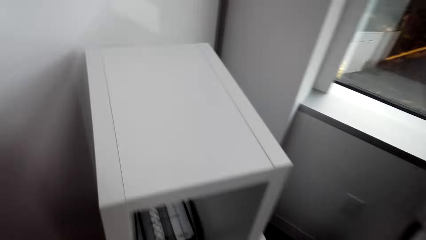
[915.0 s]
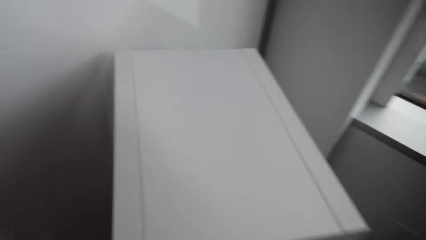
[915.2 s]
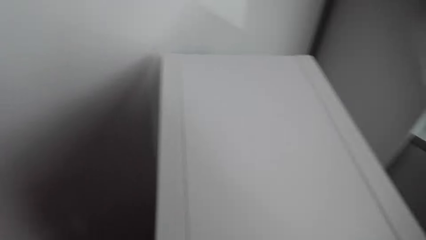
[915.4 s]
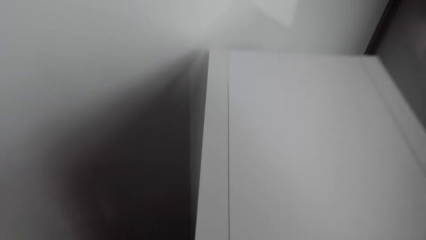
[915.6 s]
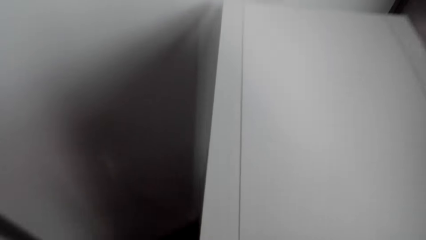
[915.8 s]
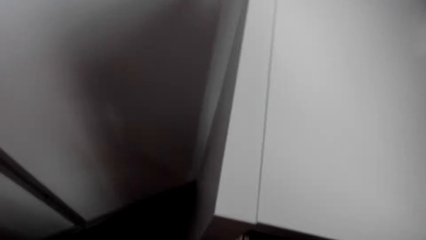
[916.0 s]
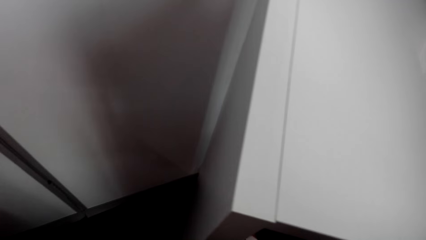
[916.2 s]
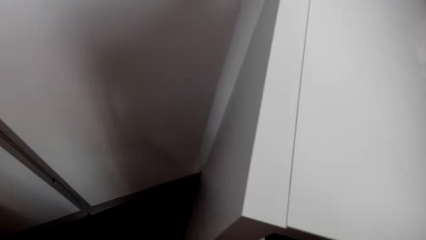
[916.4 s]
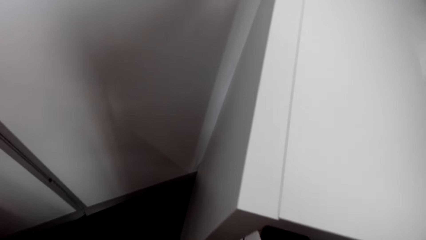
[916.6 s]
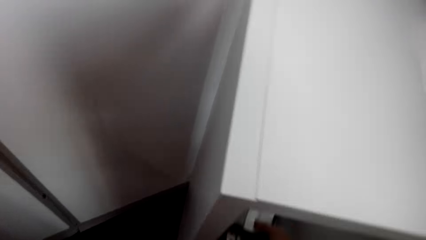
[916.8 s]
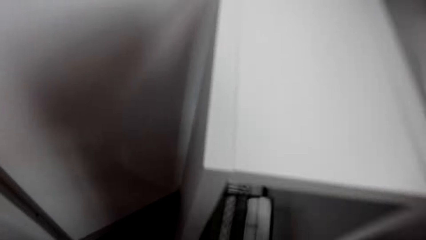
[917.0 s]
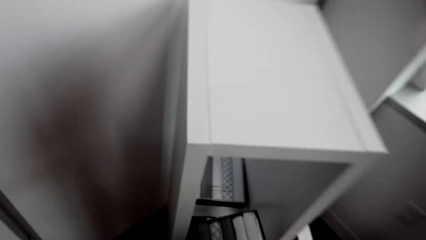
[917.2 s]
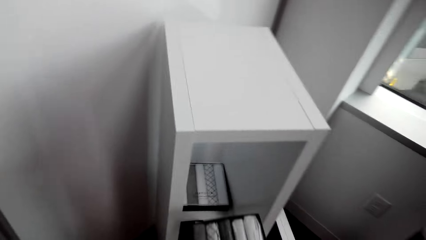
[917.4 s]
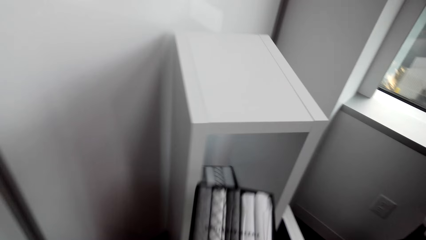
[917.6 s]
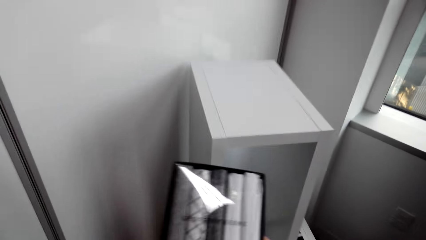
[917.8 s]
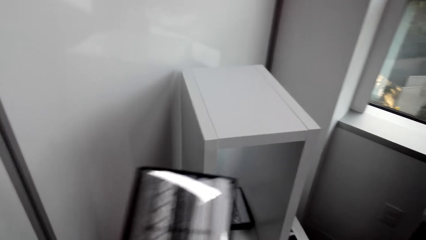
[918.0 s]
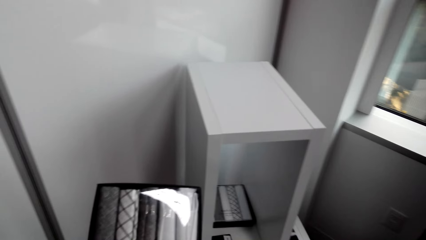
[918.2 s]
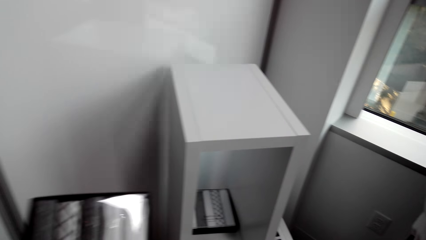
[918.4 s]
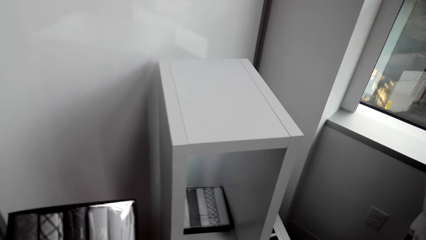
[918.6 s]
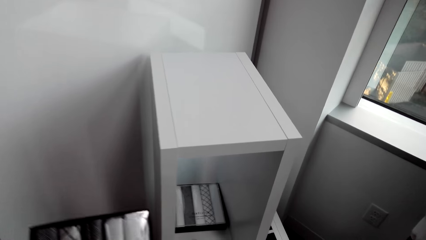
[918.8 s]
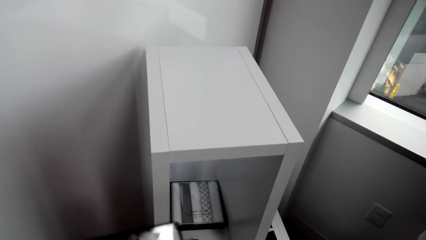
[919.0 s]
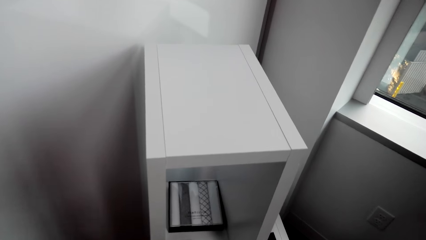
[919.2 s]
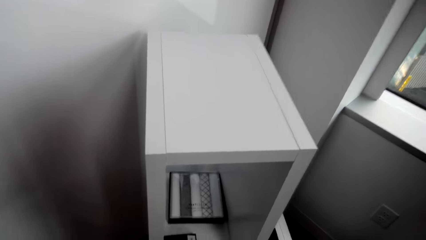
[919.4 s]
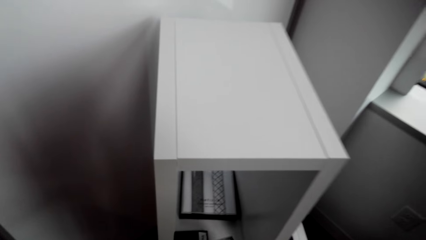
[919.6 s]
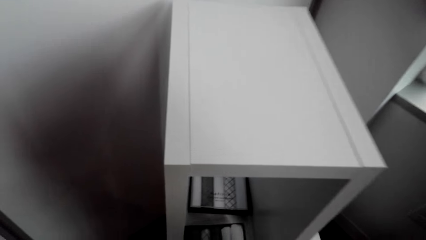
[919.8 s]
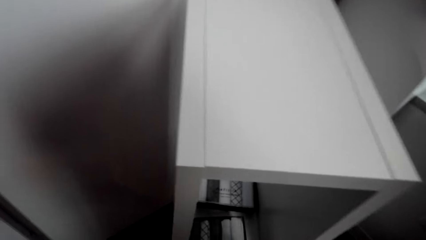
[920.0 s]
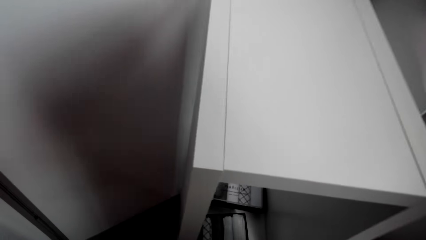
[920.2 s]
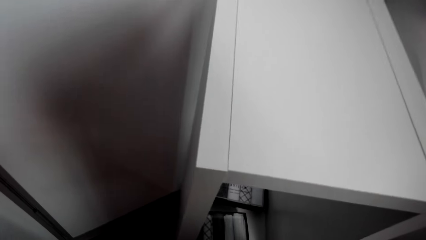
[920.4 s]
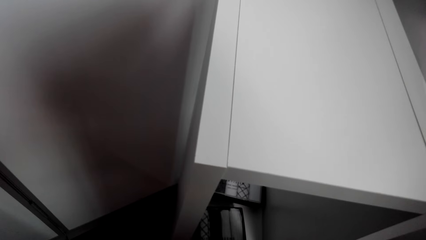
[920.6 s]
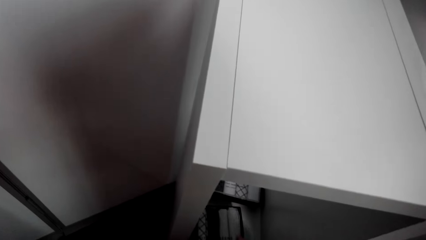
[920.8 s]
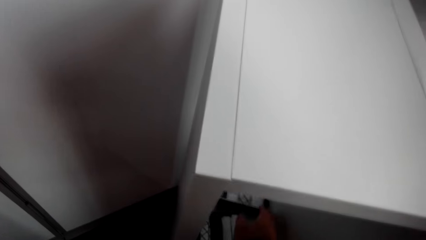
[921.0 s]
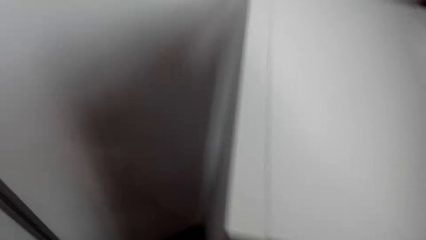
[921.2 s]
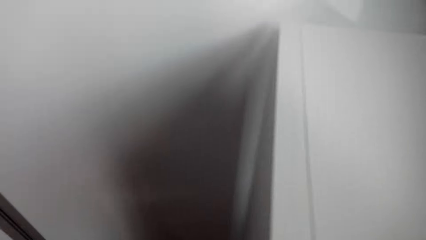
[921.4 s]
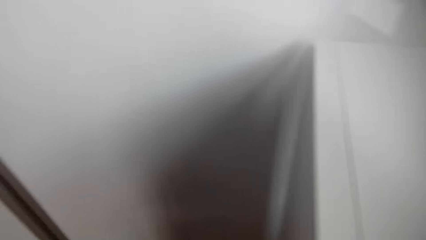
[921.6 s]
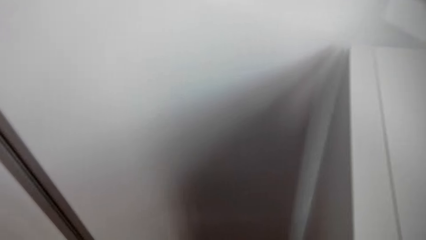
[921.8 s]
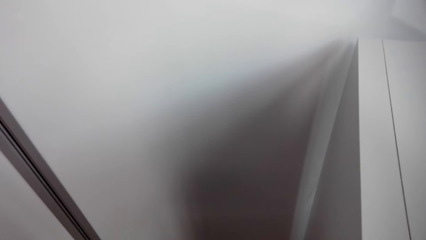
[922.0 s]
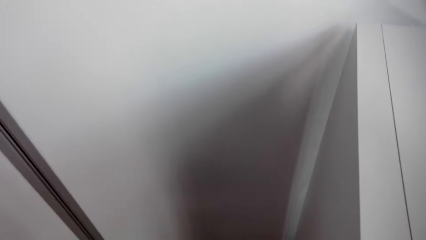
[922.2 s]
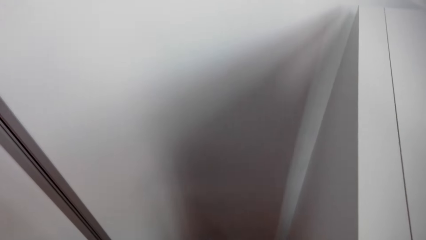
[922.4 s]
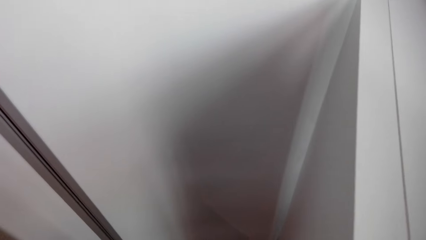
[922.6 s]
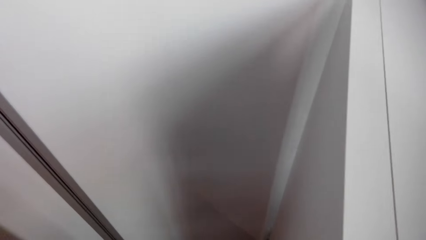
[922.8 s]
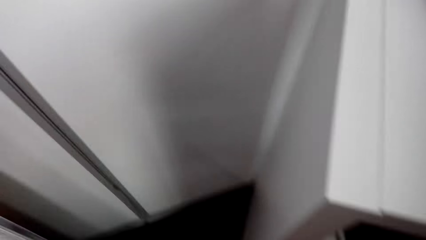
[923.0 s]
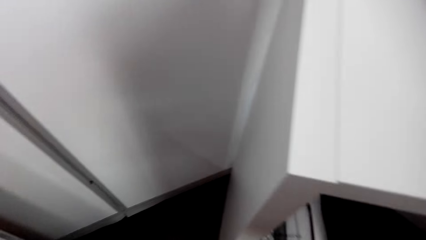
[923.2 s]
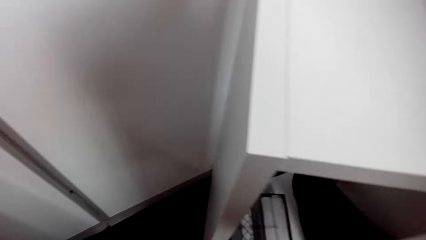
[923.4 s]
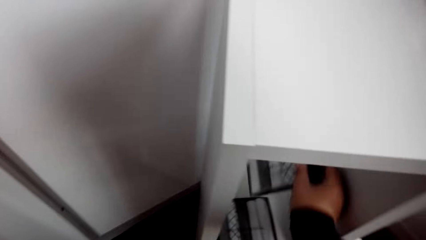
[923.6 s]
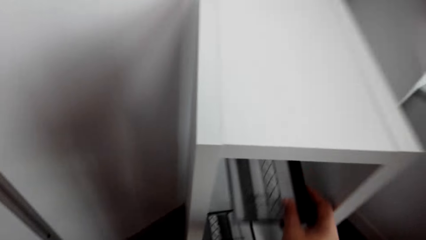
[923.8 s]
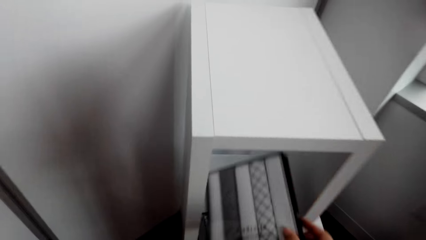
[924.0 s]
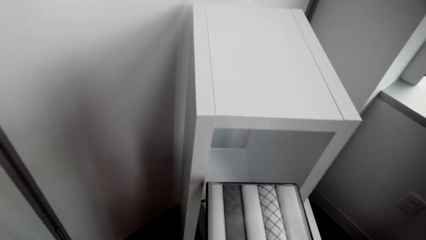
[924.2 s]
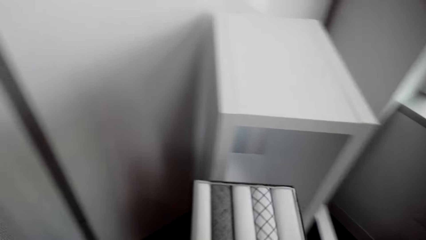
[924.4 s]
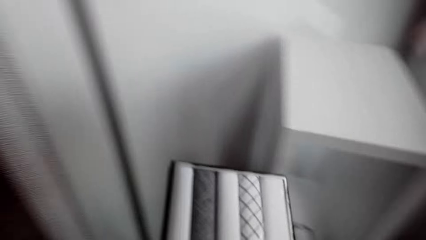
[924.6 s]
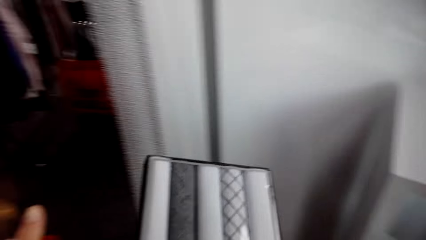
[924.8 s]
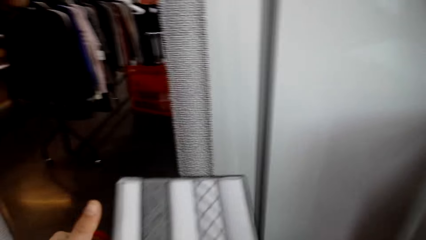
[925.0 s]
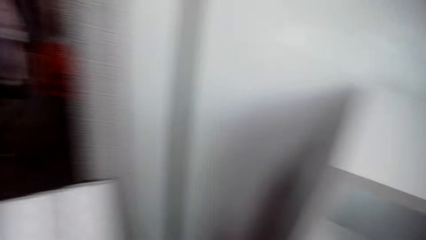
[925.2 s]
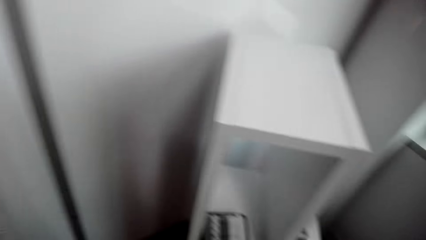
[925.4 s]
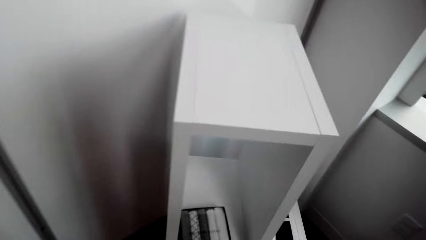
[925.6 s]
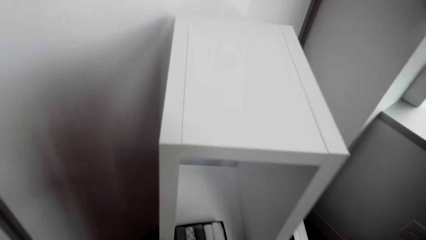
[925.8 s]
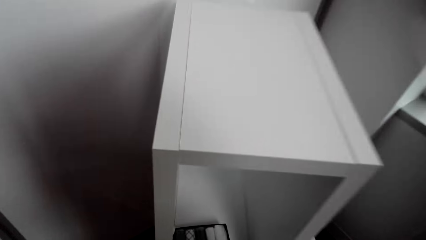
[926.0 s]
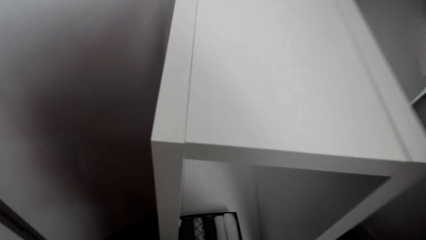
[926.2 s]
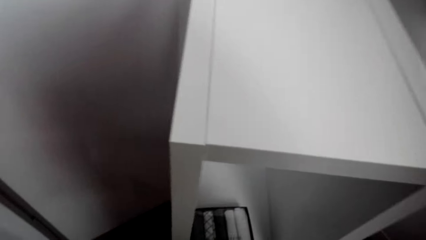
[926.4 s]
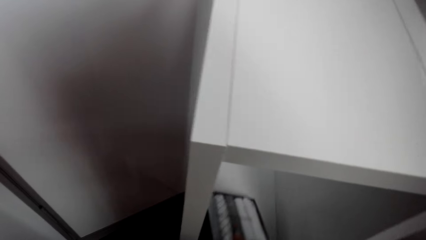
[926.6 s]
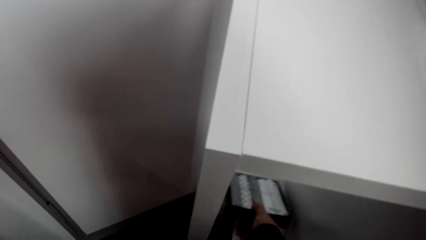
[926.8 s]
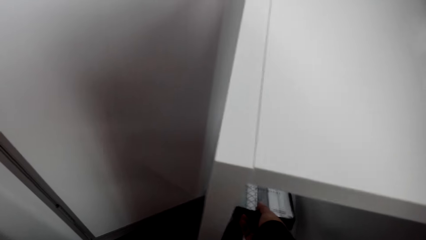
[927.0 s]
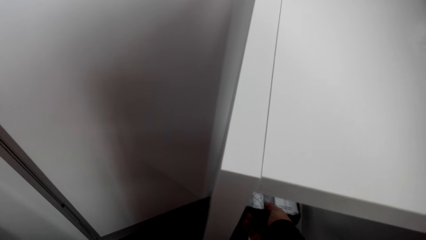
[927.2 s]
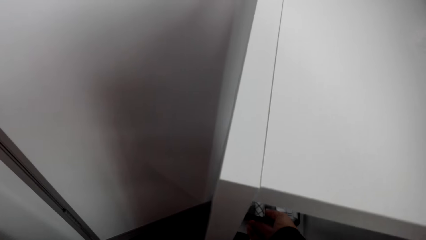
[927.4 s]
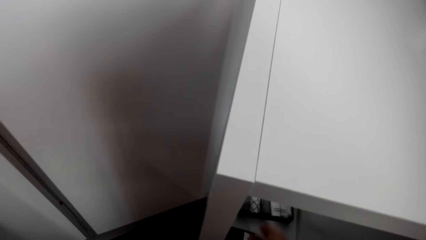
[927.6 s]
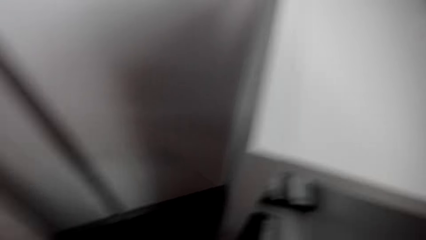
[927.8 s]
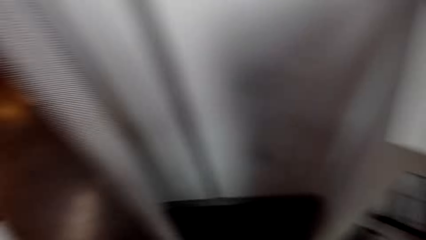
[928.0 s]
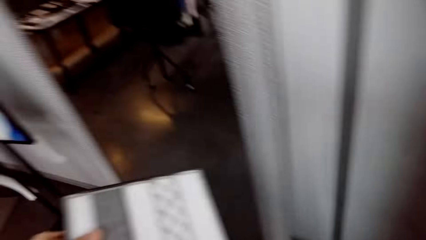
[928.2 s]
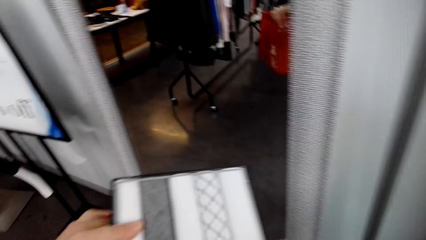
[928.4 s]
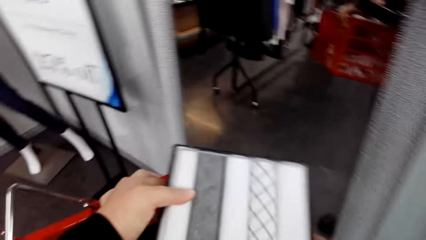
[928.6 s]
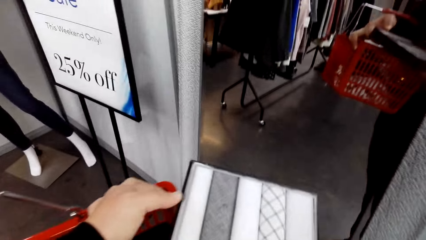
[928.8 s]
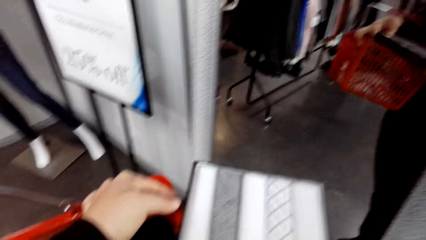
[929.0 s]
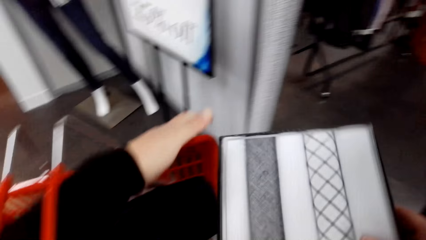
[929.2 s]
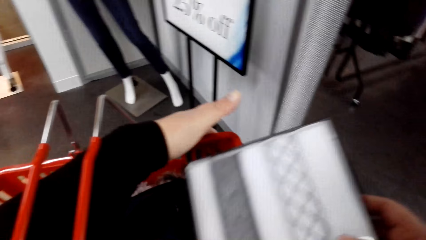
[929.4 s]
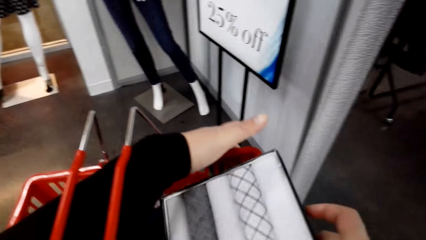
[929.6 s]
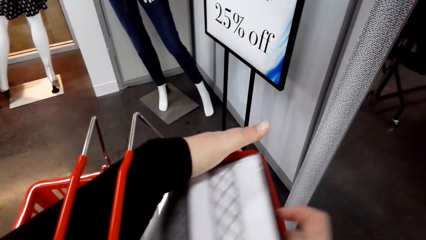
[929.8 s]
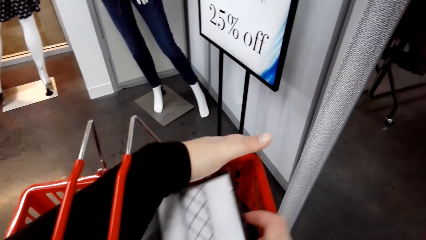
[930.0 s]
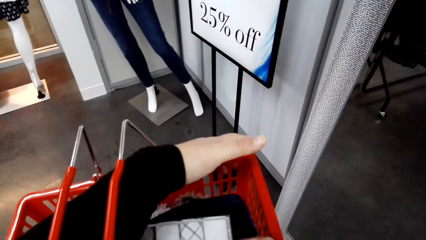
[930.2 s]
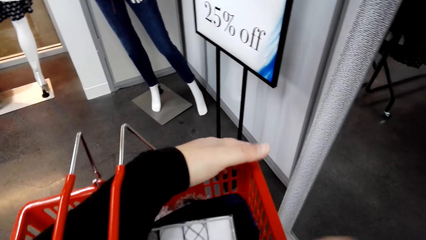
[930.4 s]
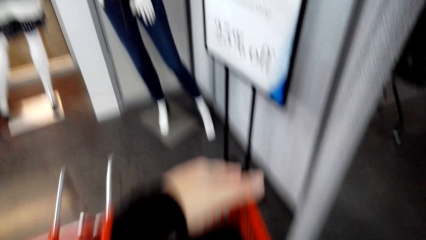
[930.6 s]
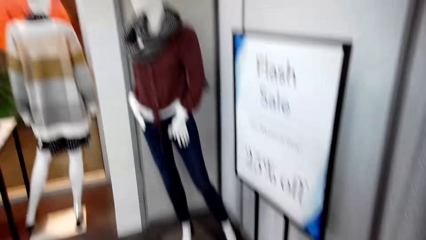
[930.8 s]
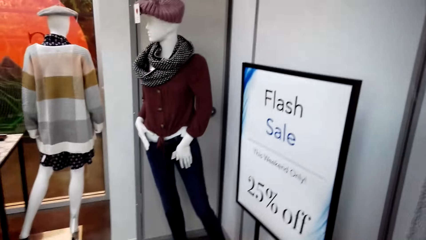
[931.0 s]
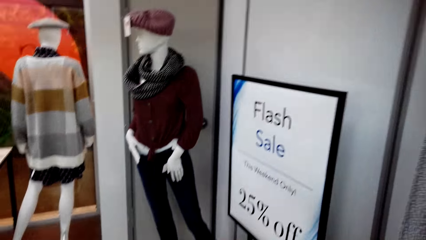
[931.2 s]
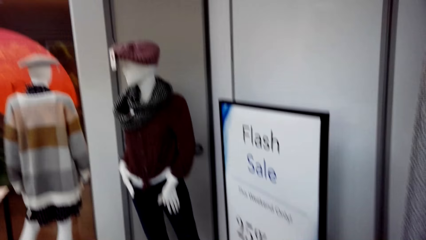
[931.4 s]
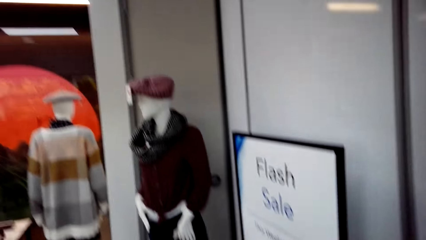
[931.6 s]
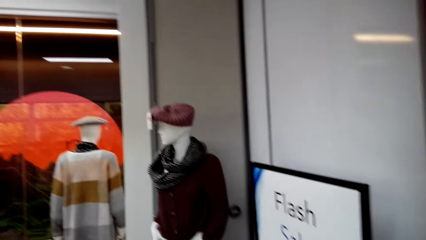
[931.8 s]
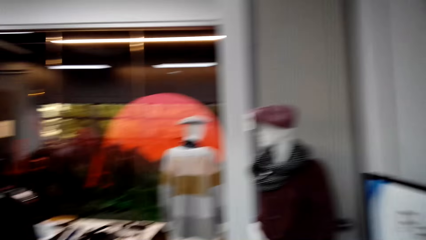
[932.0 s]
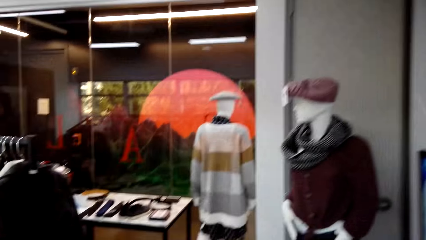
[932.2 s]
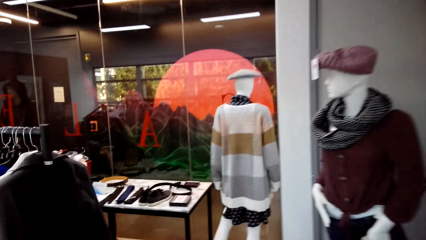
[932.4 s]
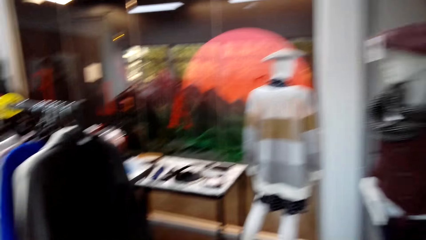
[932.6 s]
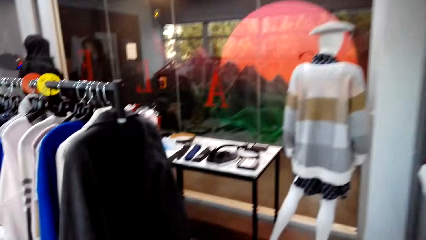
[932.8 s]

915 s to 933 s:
The camera wearer picks up packs of handkerchiefs or a box. They pick up the box. They pick up the box again. They put the pack of handkerchiefs in the shopping basket.
